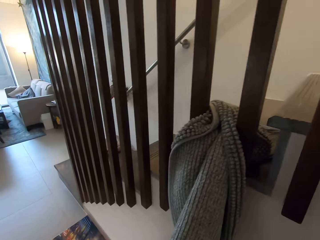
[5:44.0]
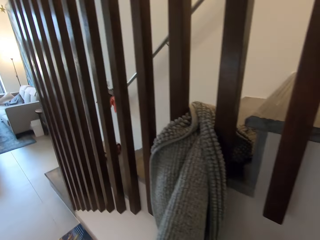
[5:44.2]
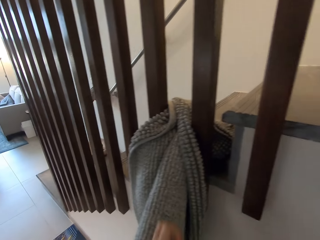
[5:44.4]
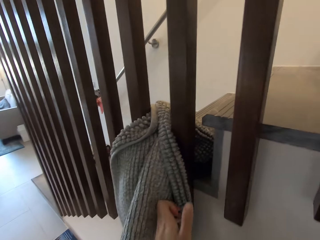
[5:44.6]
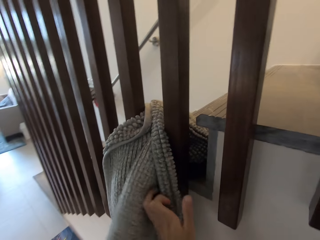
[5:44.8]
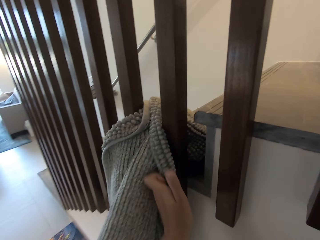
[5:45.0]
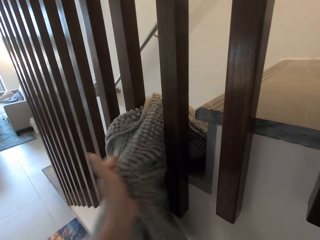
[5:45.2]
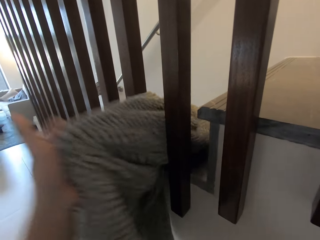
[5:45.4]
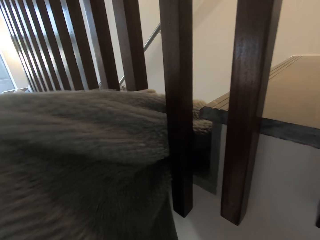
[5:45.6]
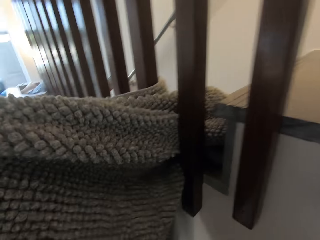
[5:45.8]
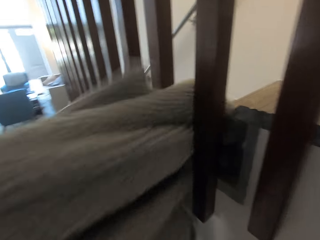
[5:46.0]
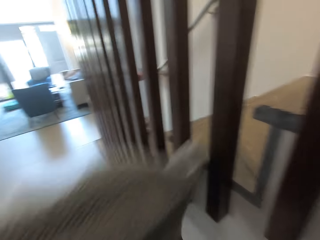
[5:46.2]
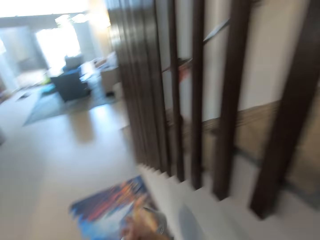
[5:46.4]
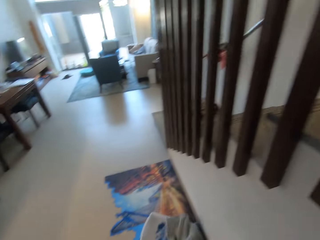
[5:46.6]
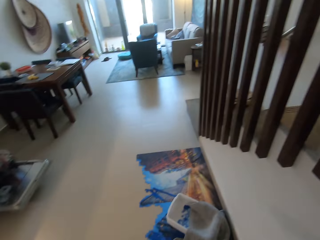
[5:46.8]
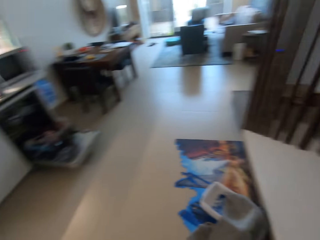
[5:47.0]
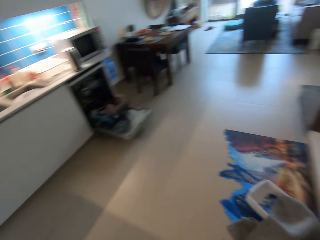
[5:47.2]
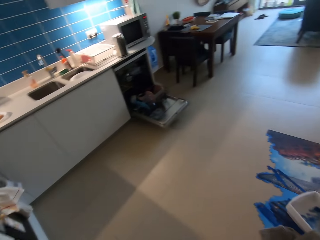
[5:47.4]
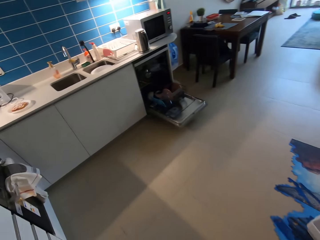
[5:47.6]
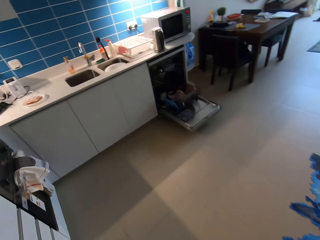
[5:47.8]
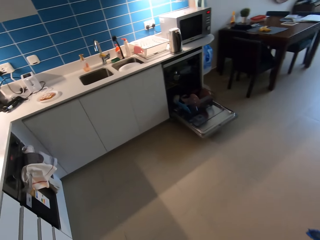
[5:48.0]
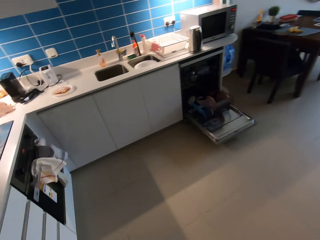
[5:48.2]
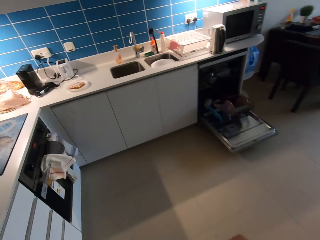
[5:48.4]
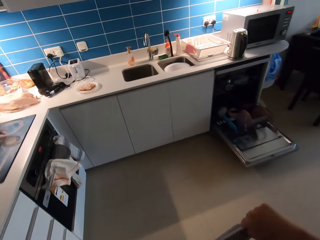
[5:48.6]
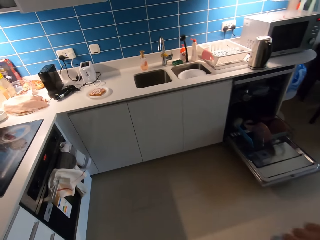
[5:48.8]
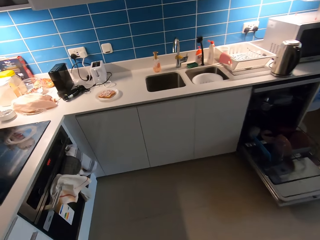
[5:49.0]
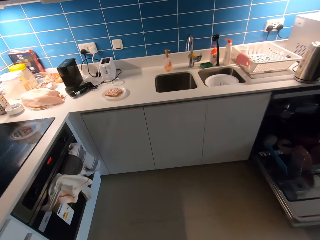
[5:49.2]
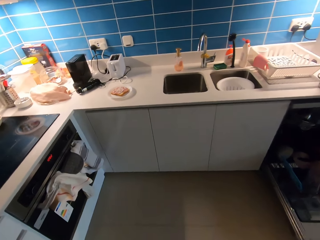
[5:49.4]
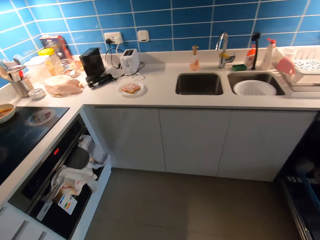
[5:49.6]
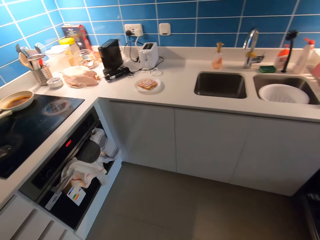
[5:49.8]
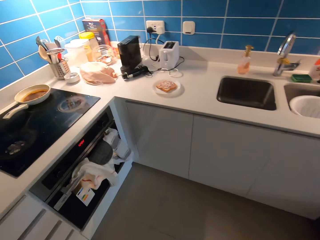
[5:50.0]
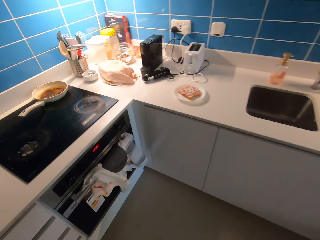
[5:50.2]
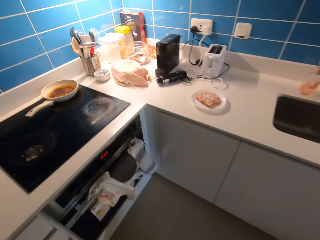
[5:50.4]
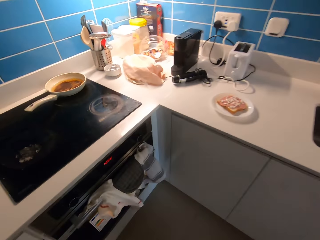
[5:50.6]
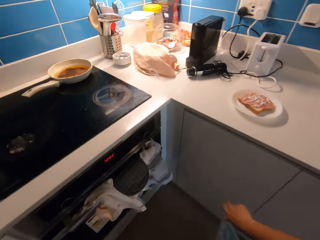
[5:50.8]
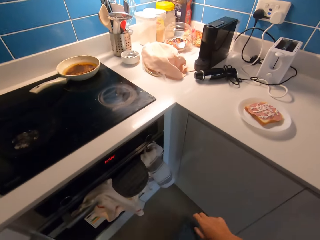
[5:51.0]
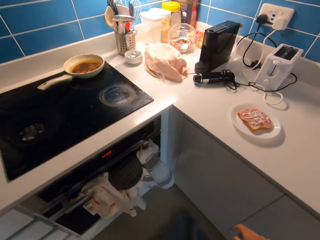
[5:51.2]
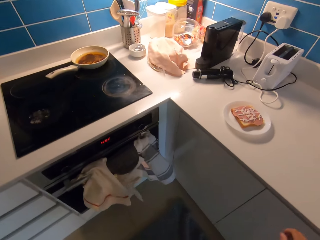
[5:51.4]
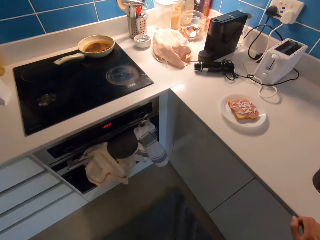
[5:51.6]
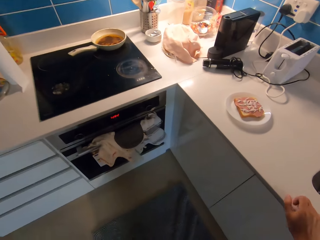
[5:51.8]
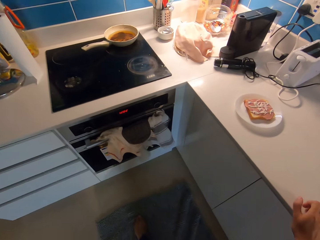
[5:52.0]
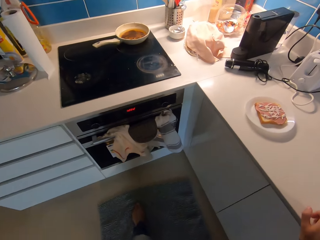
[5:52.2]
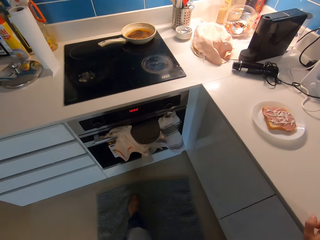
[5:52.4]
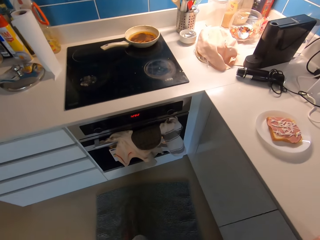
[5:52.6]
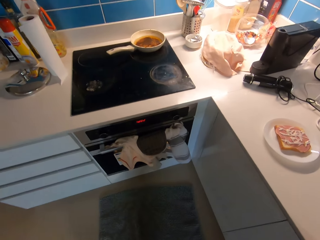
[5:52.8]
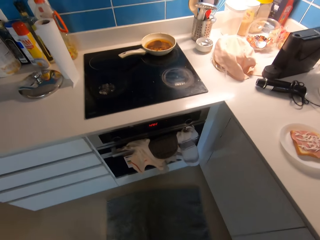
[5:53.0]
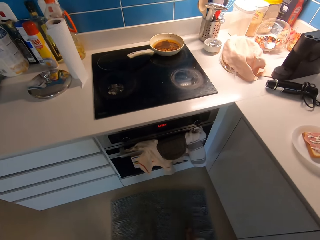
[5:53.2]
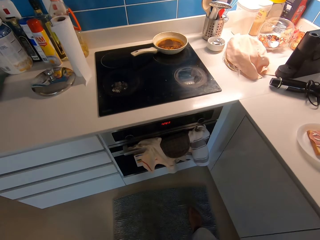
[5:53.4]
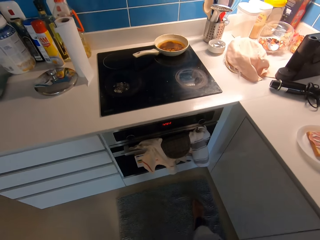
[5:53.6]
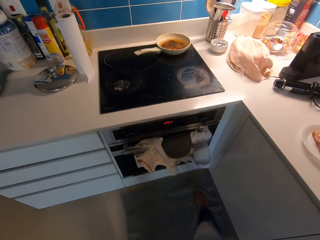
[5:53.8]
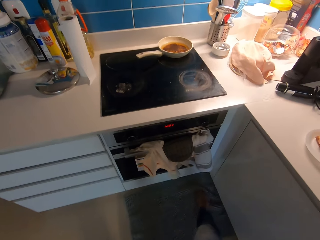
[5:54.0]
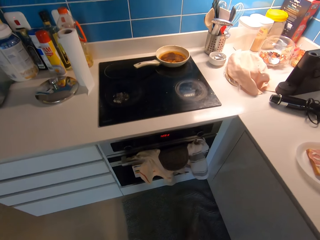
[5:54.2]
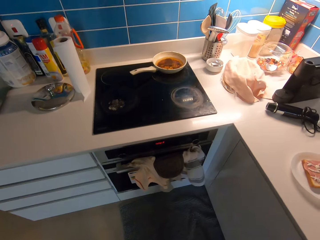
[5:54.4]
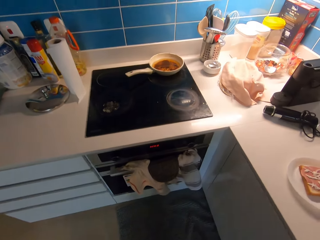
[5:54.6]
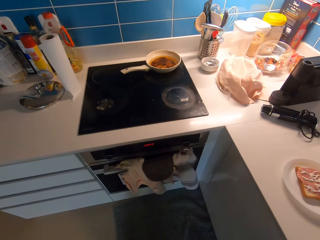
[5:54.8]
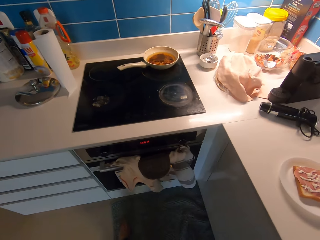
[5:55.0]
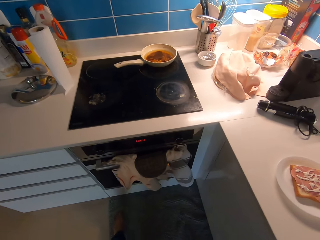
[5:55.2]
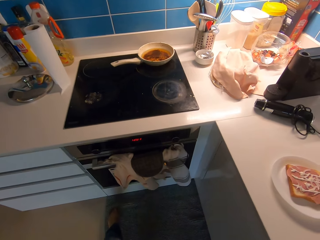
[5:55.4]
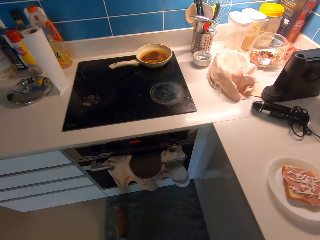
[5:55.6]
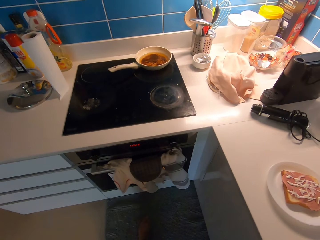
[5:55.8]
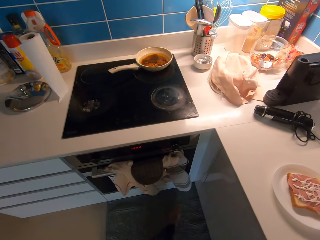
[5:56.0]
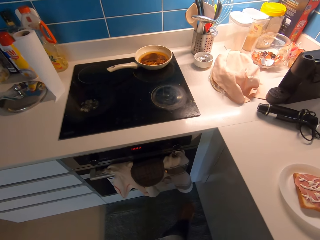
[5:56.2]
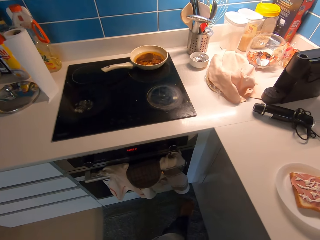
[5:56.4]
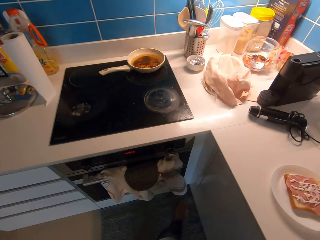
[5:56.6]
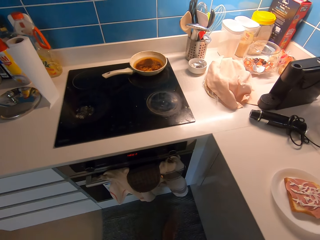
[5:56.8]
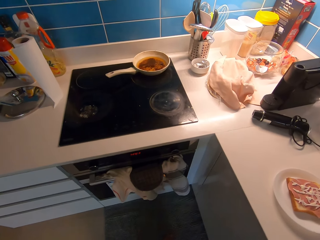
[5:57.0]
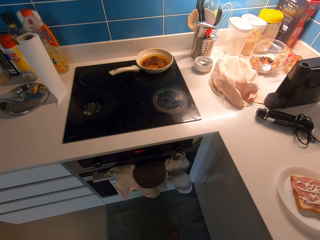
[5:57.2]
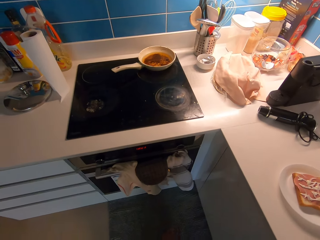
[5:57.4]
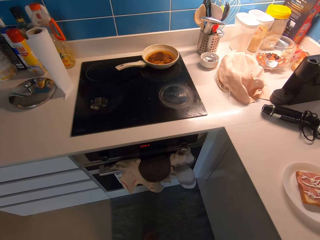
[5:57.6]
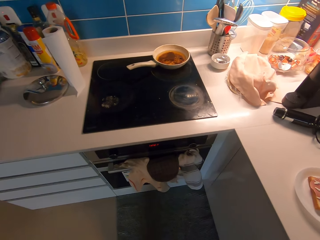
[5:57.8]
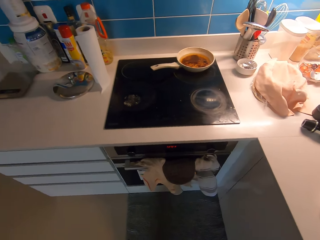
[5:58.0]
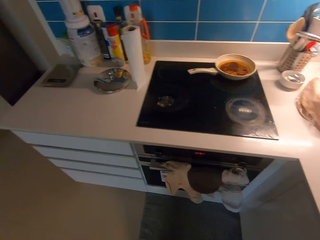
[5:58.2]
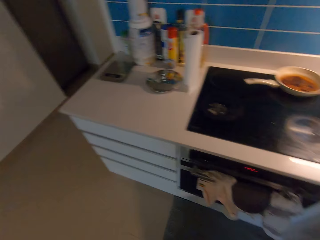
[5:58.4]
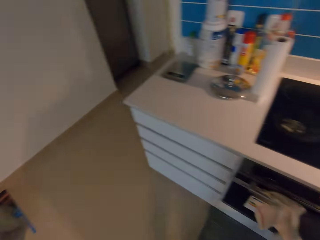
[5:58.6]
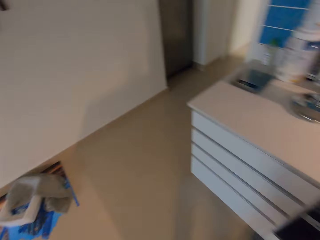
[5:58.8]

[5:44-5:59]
The camera wearer grabs a rug on the stair with her left hand. She walks around a room. She drops the rug on the floor with her hands. She adjusts the rug with her legs. She looks around the room.

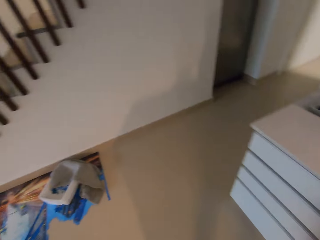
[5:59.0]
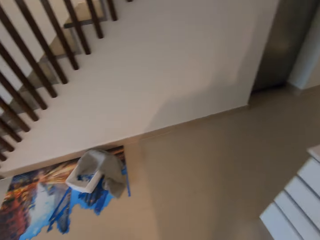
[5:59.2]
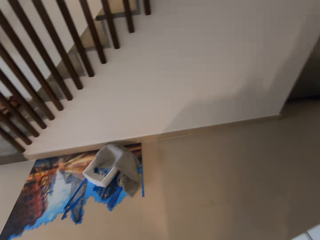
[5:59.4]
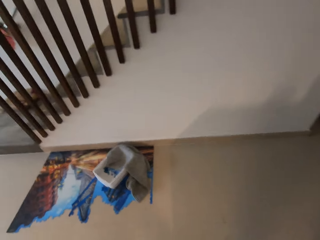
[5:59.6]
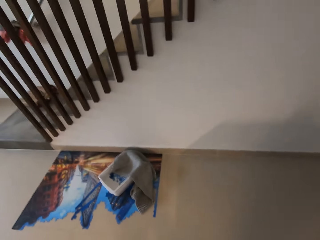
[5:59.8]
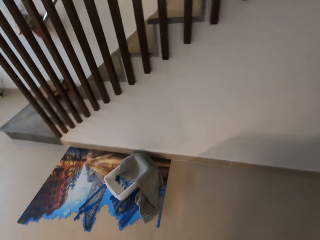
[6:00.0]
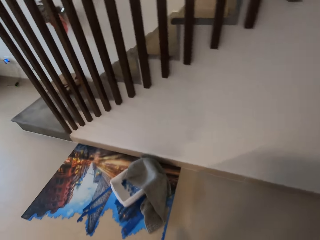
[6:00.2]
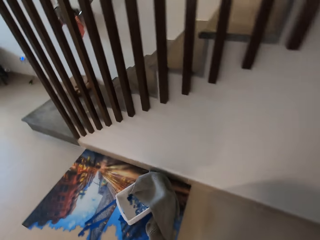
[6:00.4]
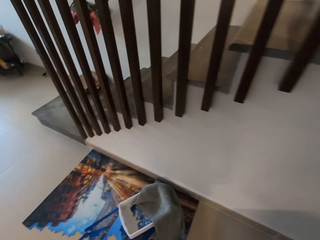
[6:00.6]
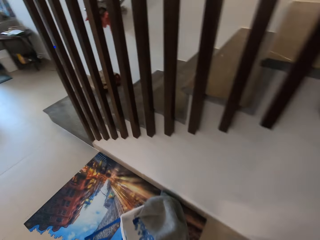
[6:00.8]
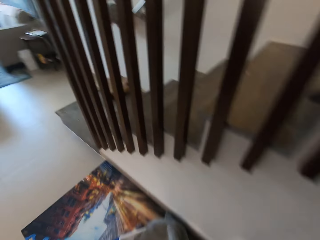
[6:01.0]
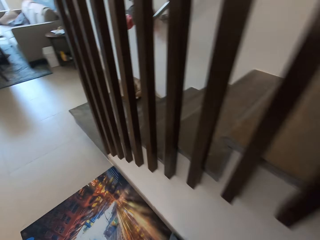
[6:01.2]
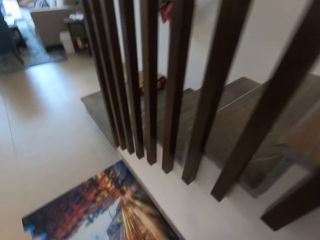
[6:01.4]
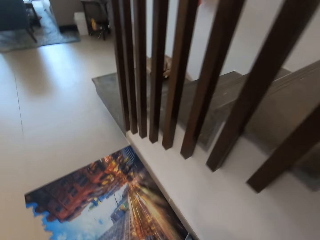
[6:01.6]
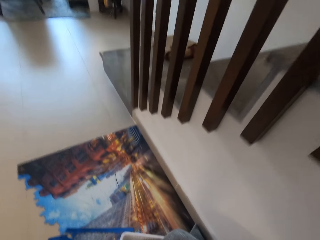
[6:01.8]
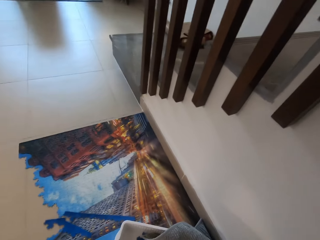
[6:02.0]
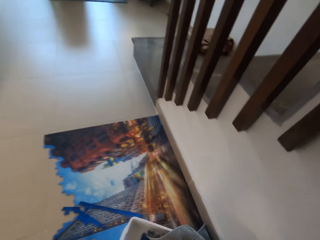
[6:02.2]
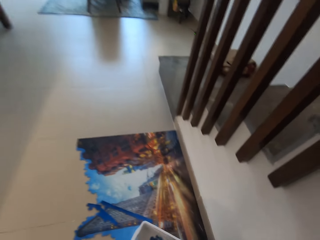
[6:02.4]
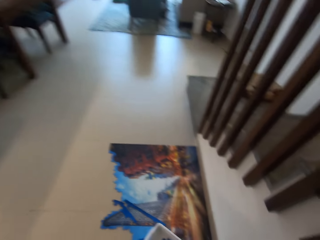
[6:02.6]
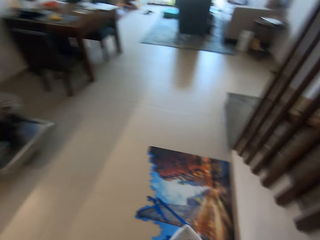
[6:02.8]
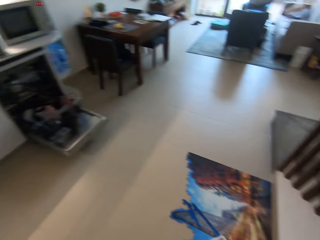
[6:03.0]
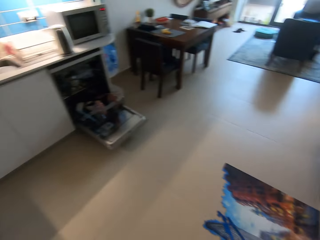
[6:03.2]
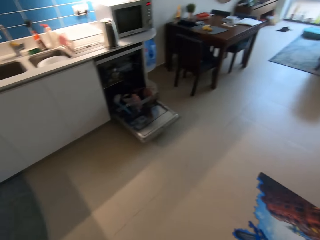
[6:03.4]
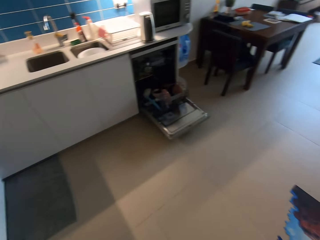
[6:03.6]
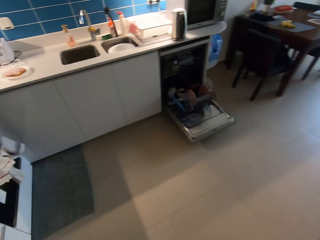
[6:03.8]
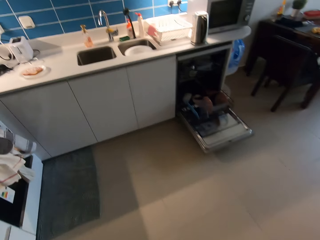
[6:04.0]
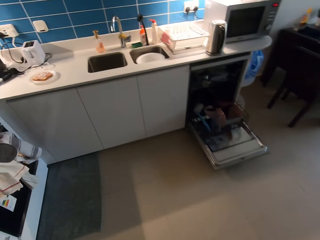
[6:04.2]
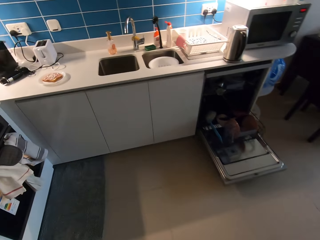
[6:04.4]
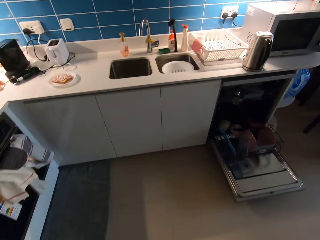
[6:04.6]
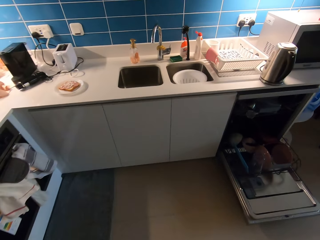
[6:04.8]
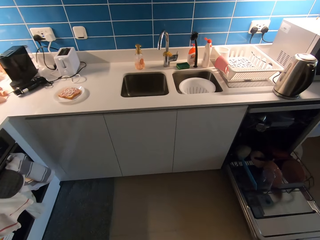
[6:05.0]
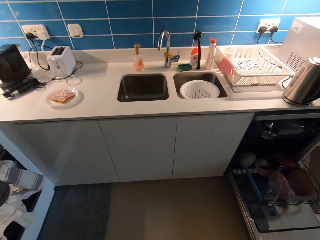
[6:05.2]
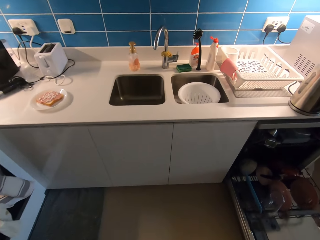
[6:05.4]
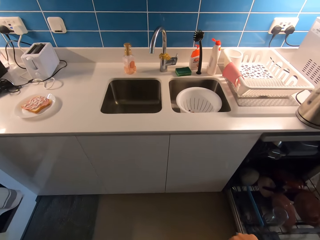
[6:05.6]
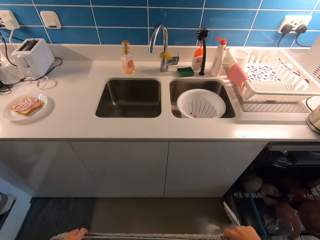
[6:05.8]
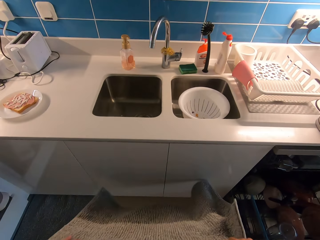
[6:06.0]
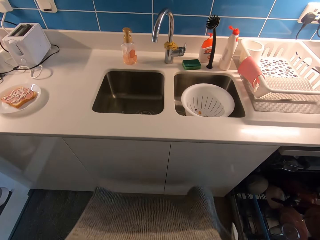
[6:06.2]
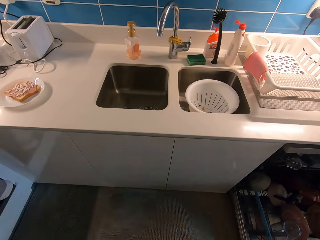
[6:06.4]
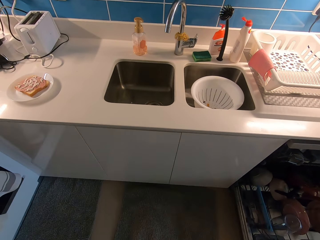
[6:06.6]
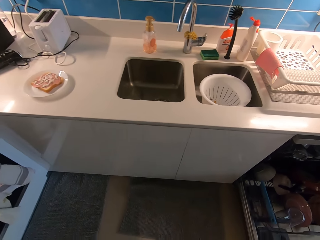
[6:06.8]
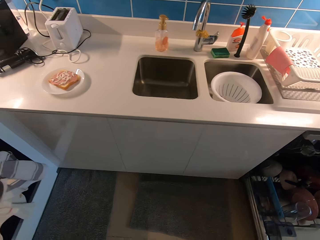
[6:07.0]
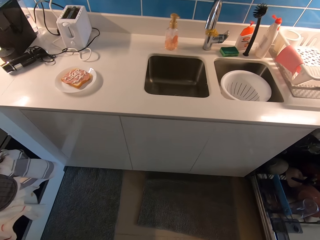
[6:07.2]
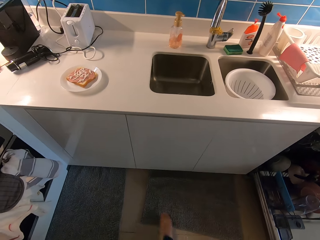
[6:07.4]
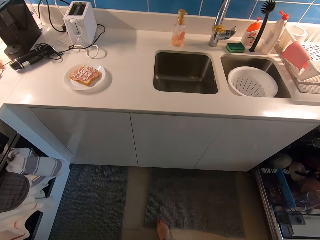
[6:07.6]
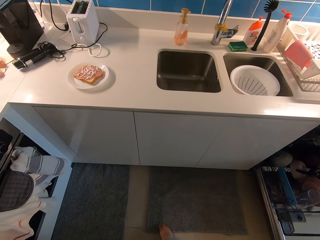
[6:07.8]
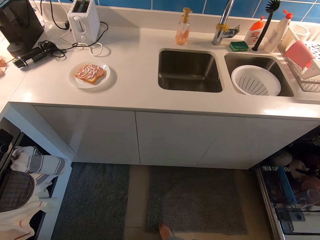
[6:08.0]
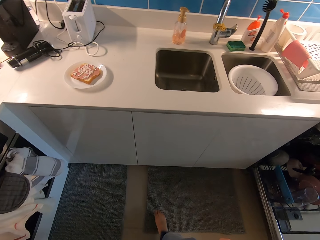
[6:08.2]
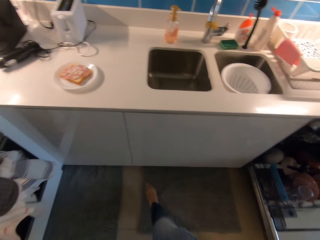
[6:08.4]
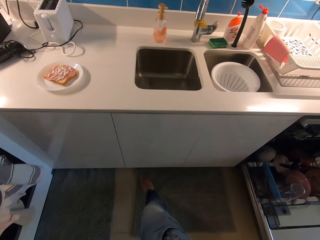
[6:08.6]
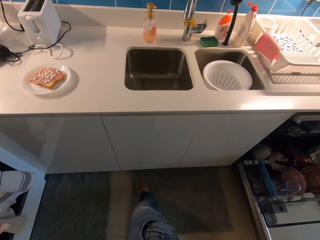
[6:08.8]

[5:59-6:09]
The camera wearer picks a cloth from the floor with her hands. She walks around a room. She lays the cloth on the floor with her hands.
